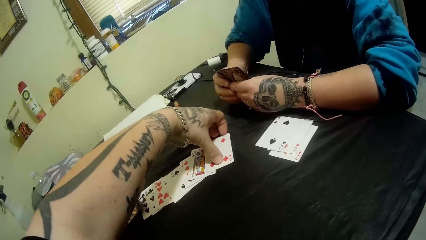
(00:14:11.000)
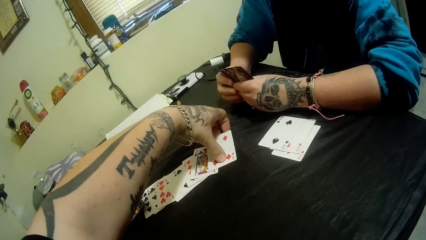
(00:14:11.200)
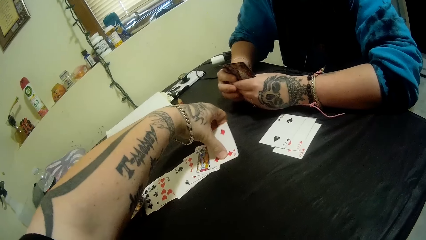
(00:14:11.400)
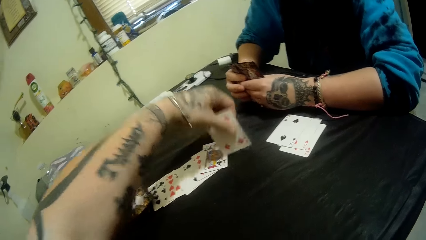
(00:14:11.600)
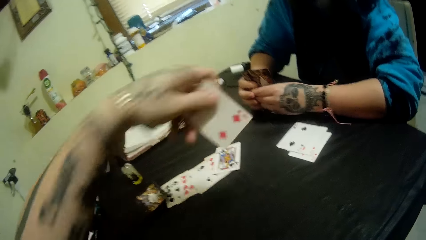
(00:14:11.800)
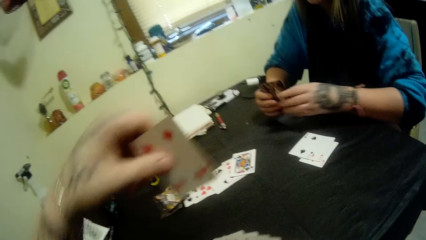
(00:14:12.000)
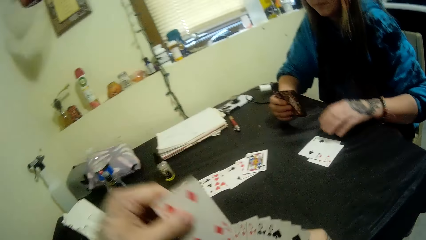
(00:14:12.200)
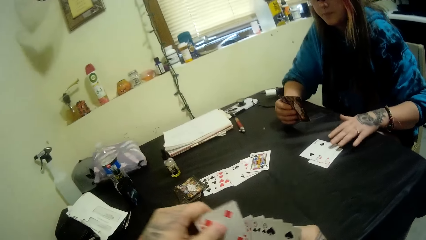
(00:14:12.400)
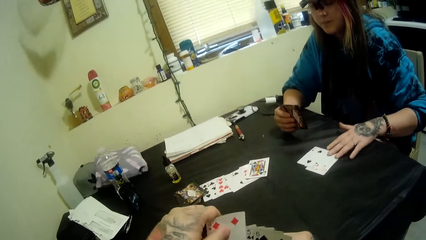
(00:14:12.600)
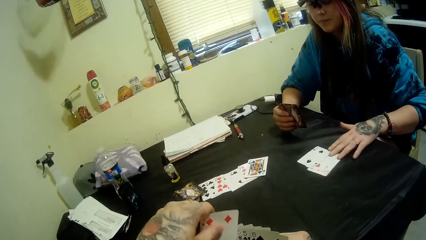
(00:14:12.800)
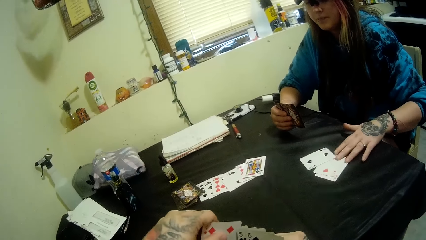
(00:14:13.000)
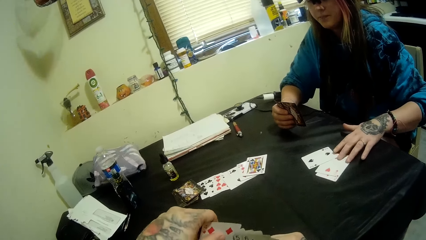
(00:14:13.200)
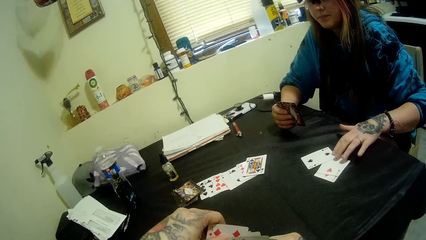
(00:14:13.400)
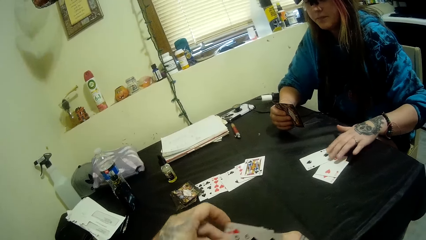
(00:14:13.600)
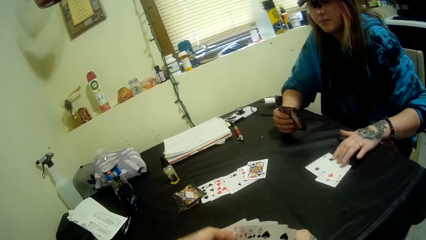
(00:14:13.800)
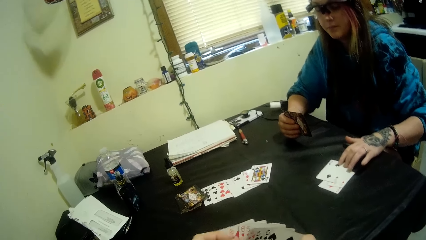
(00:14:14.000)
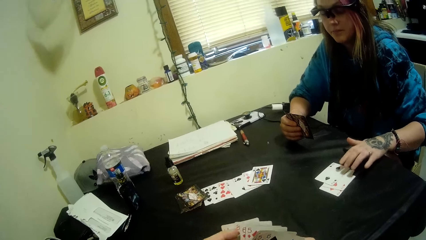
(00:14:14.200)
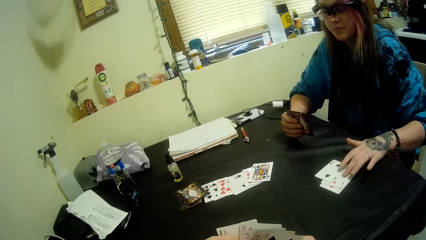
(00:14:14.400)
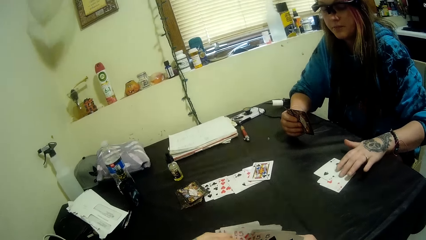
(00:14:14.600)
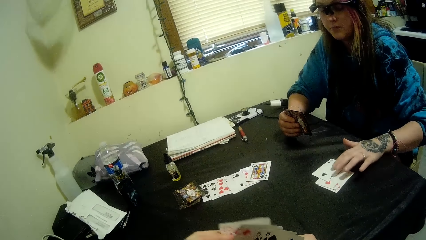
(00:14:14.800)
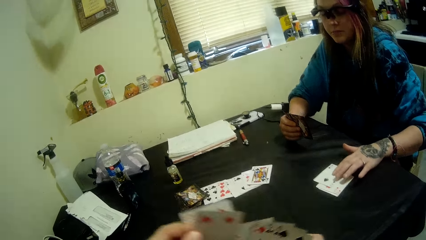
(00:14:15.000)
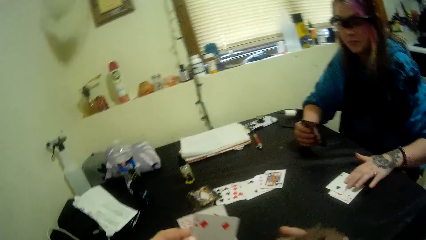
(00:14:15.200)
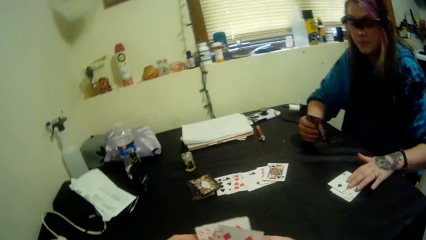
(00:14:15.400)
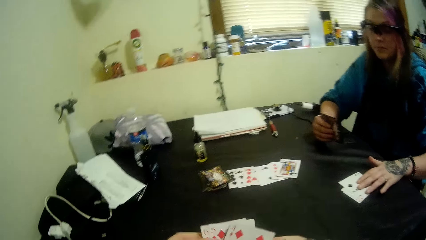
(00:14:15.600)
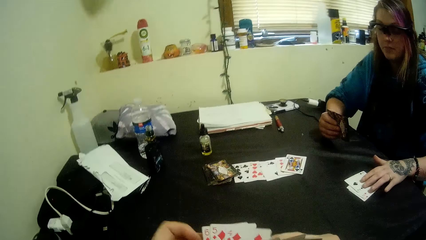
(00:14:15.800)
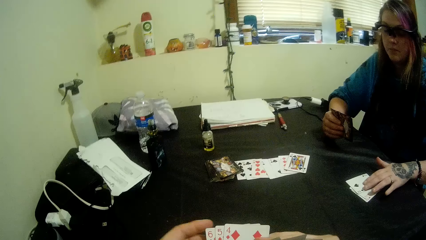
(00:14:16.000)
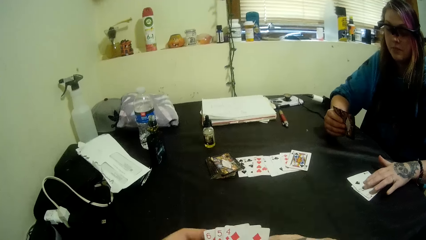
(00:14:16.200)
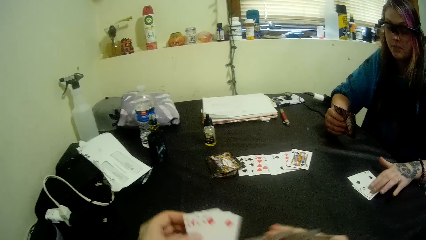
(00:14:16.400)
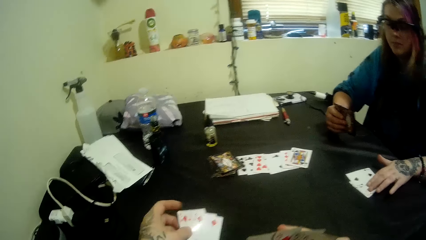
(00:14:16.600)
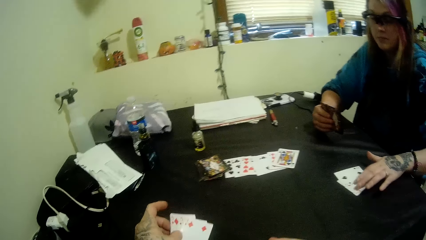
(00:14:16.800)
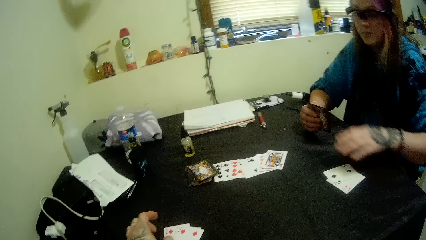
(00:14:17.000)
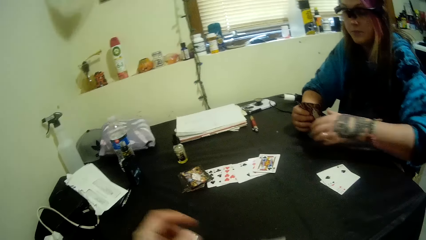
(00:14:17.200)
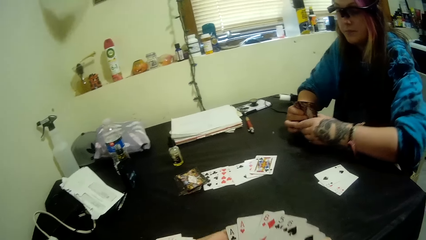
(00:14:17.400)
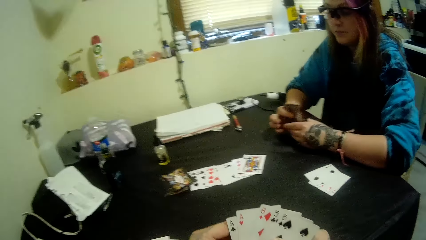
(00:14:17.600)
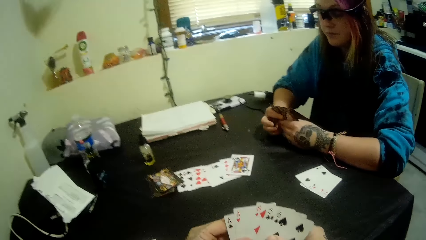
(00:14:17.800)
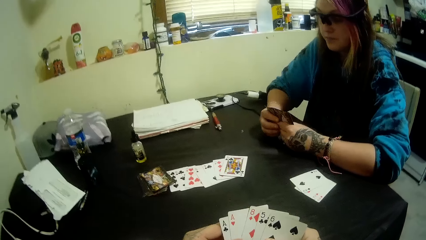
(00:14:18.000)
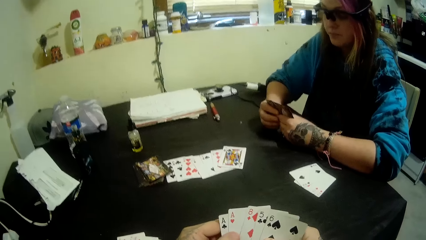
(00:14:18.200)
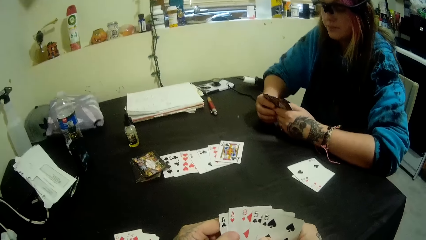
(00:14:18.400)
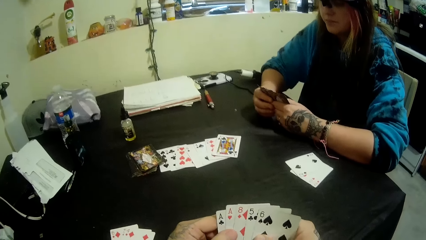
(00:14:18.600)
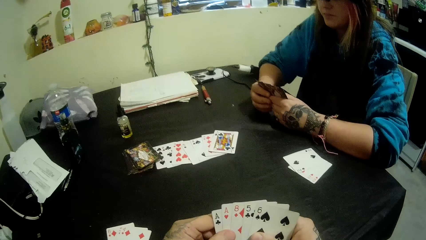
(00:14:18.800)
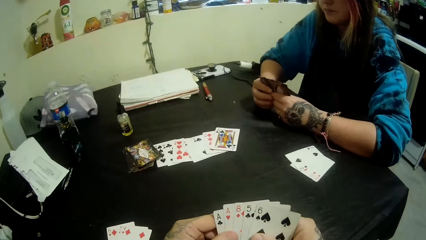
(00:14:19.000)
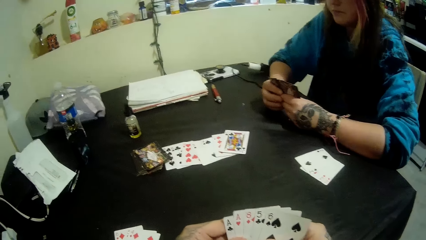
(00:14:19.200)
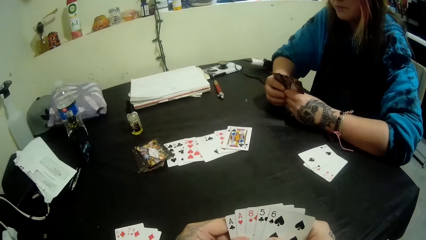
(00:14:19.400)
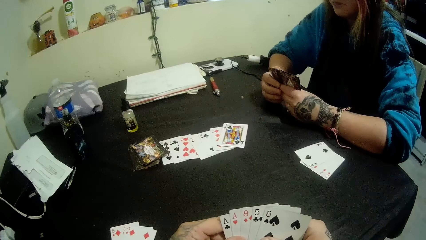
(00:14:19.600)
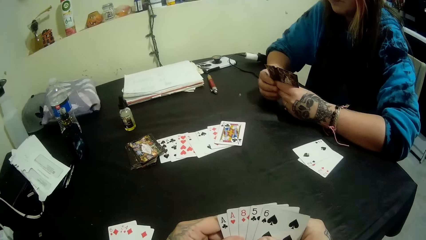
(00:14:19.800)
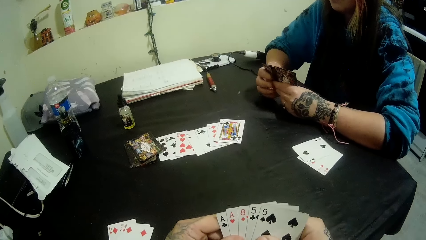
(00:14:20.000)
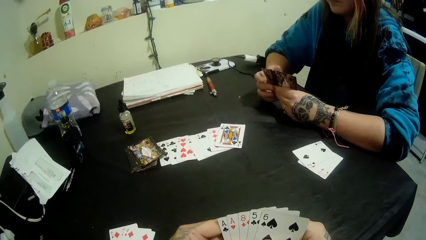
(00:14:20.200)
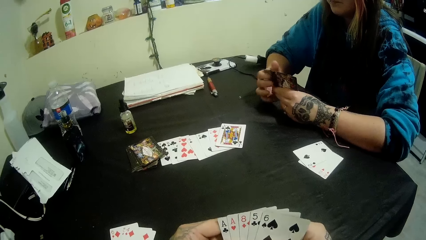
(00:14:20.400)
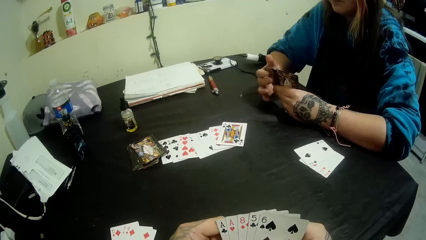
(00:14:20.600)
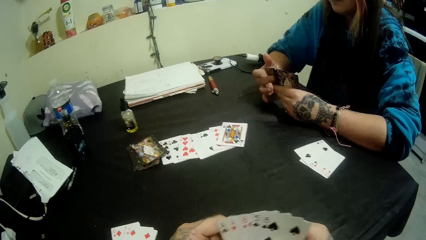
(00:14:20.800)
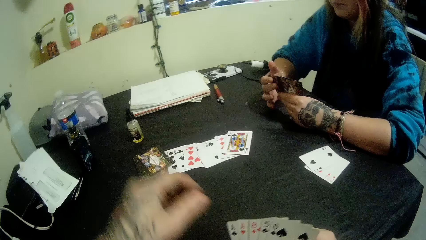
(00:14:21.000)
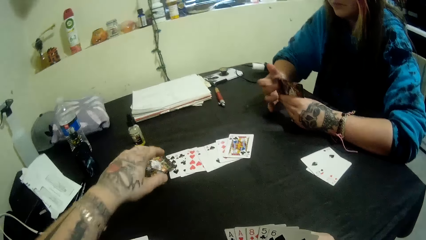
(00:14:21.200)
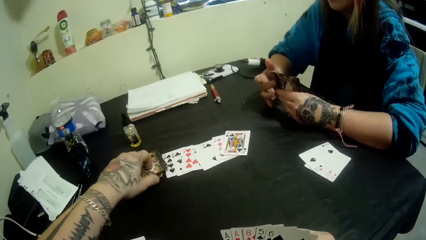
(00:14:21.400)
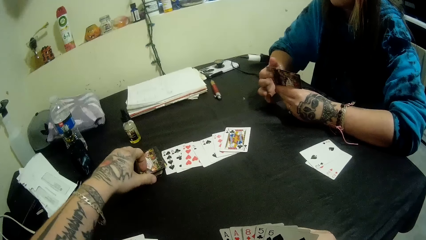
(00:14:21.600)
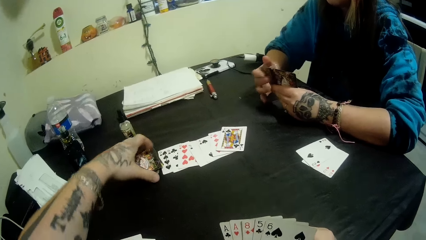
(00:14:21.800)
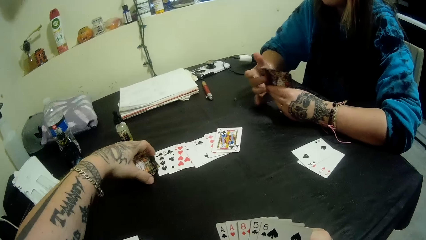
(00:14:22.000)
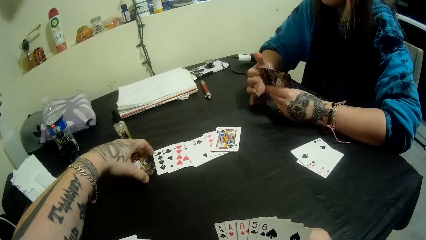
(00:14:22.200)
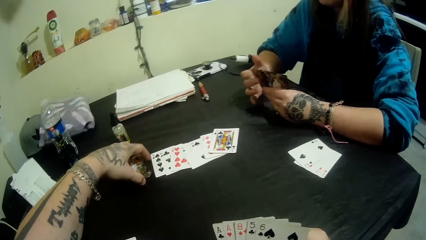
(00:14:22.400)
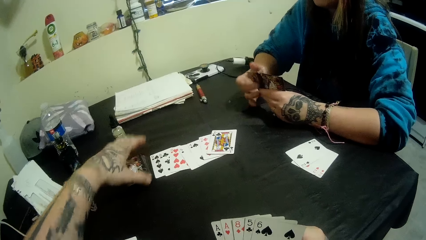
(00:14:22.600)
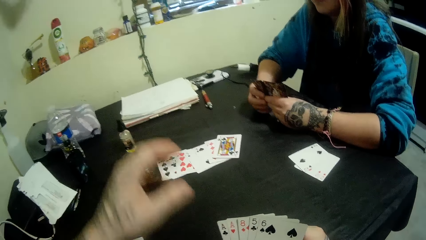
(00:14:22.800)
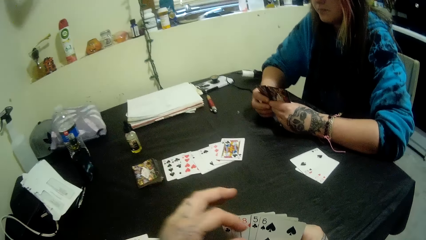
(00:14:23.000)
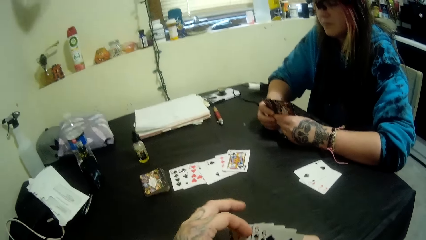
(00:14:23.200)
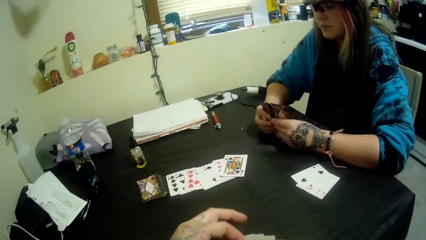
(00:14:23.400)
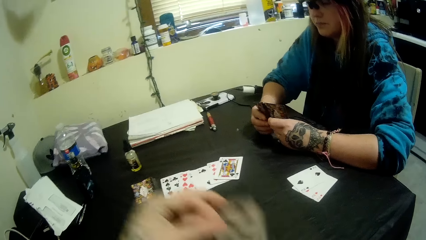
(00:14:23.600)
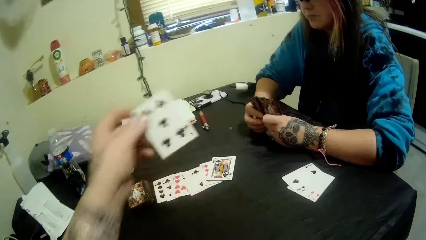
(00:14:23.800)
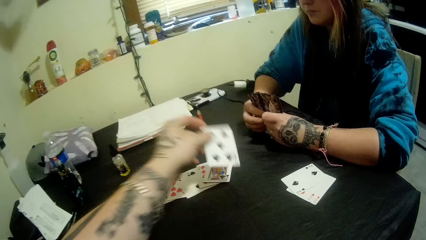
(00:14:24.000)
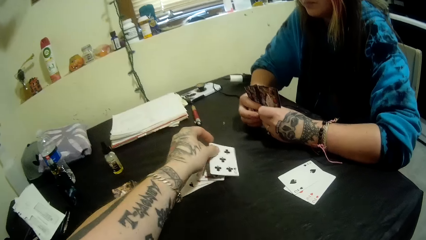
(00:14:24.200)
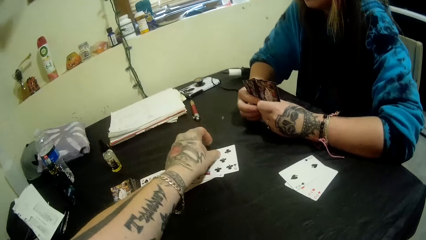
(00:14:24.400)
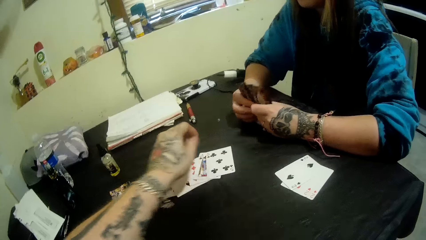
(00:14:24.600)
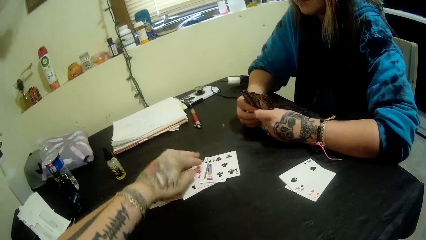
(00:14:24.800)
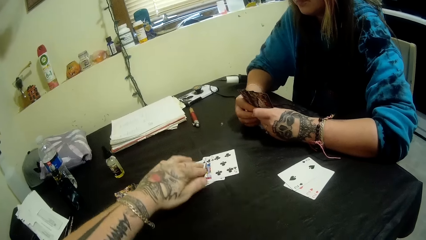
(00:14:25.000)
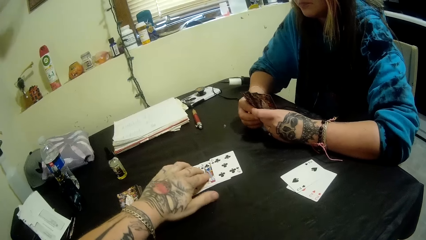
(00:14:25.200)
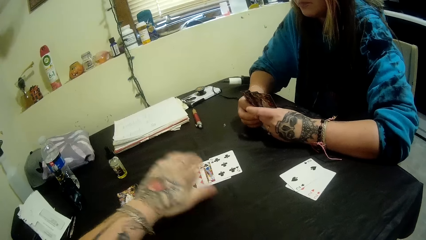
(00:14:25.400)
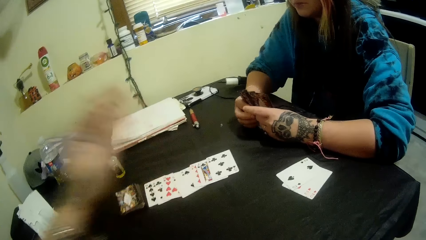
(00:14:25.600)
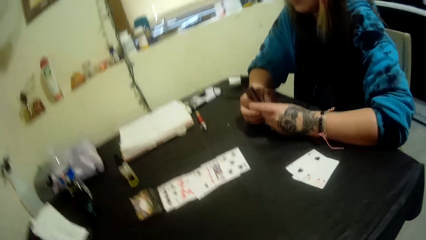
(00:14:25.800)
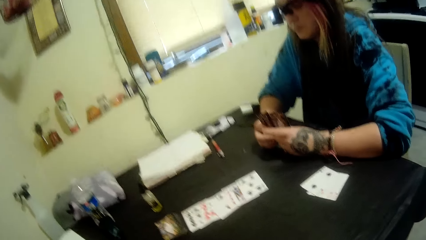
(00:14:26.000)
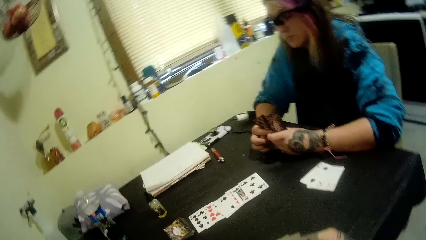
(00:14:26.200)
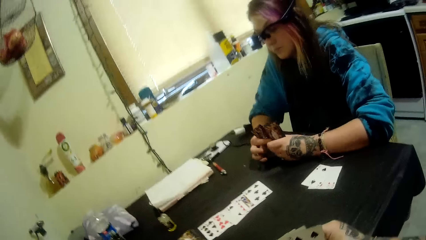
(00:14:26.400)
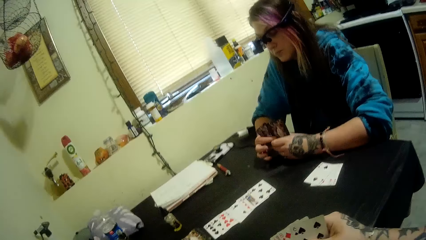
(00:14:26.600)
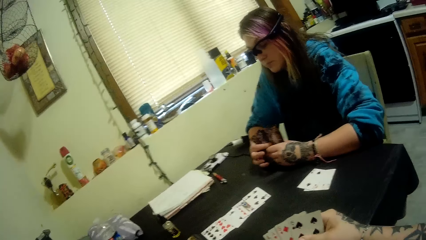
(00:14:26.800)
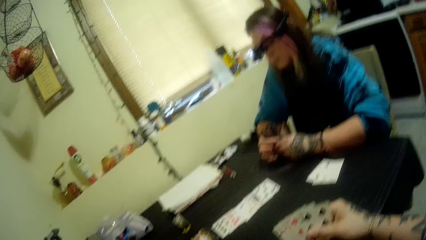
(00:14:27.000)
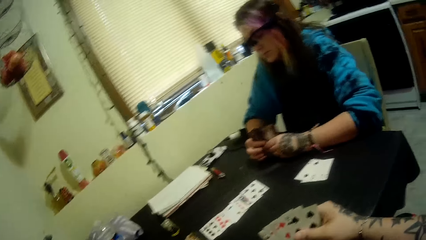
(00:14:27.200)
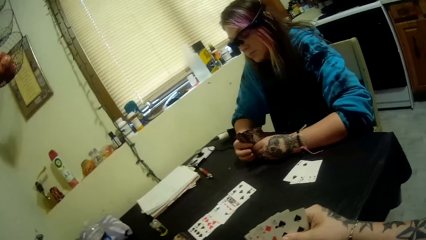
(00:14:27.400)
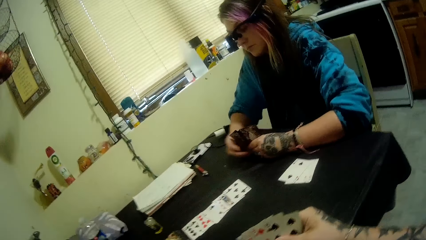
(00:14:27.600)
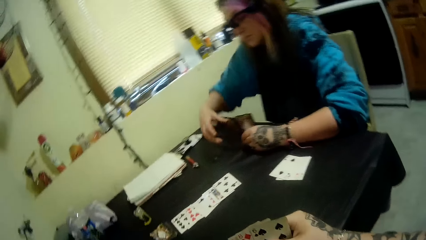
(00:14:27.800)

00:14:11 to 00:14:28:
The camera wearer picks a card from the deck of cards on the table with his left hand. The girl checks some cards on the table with her left hand. She selects the cards. The camera wearer puts cards on the table. He touches the cards. He places a card on the center of the table with his left hand.
